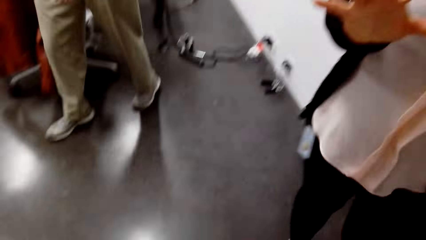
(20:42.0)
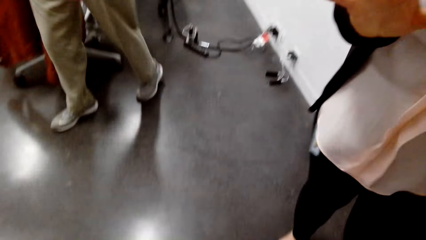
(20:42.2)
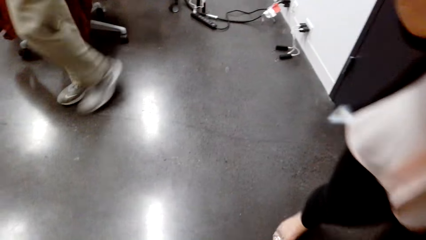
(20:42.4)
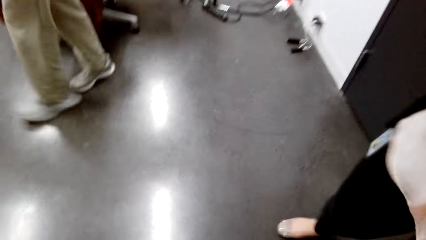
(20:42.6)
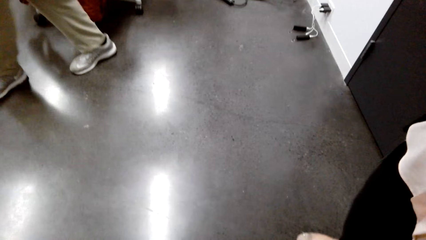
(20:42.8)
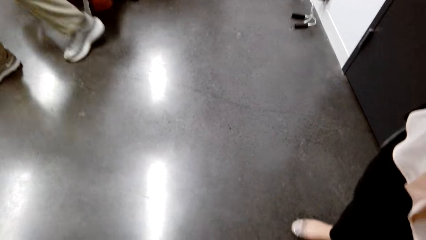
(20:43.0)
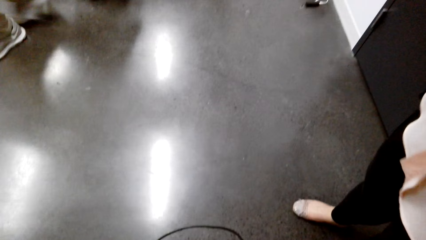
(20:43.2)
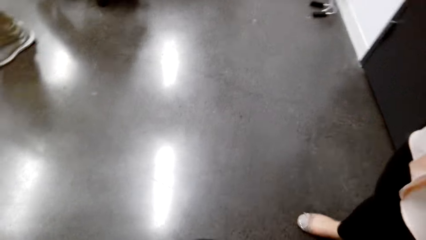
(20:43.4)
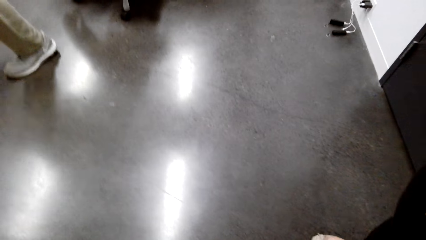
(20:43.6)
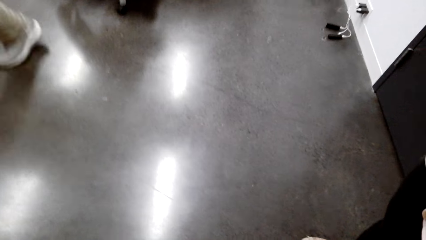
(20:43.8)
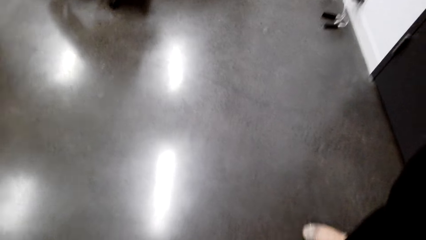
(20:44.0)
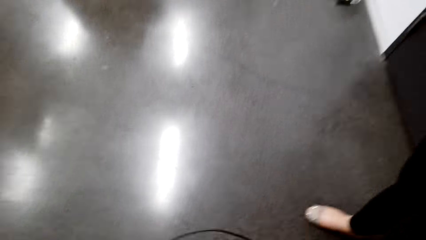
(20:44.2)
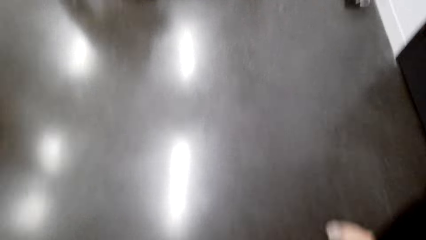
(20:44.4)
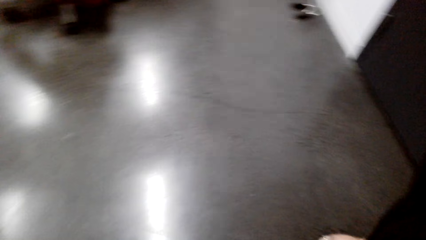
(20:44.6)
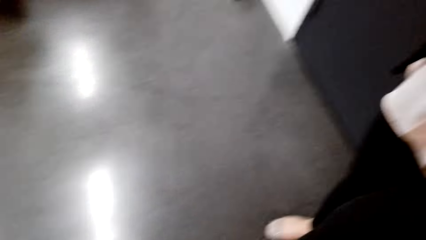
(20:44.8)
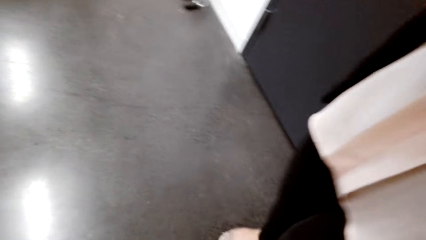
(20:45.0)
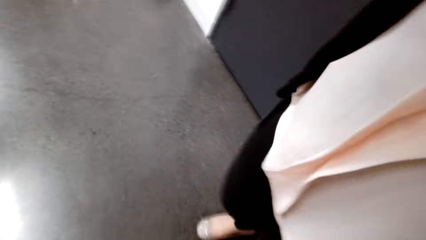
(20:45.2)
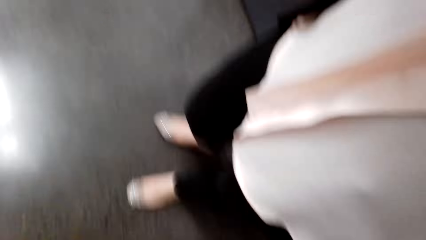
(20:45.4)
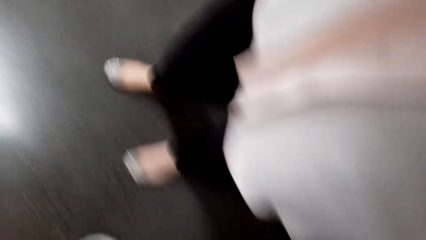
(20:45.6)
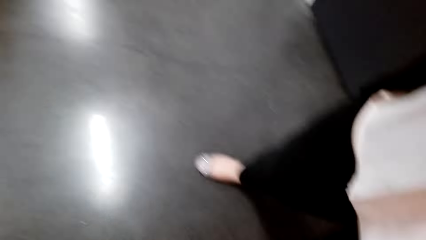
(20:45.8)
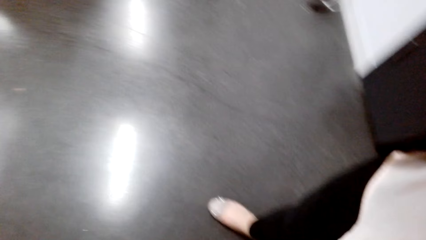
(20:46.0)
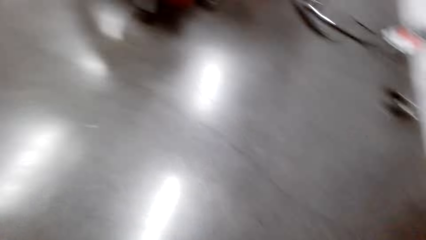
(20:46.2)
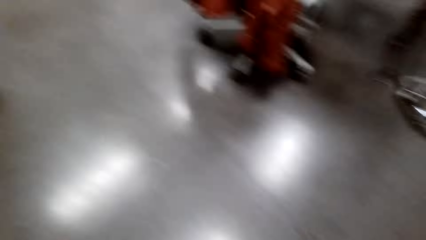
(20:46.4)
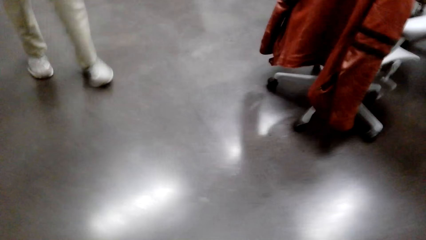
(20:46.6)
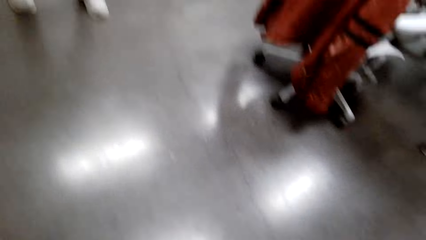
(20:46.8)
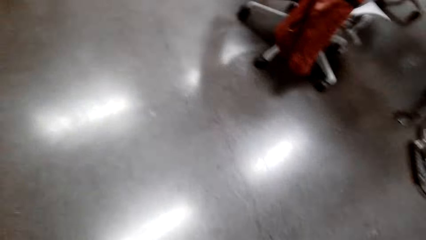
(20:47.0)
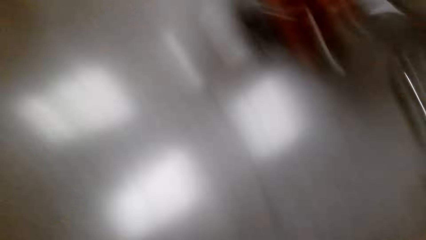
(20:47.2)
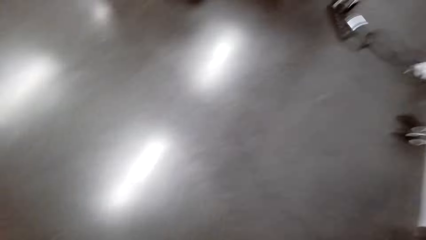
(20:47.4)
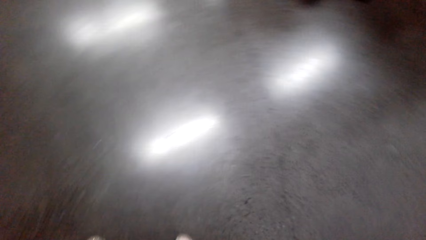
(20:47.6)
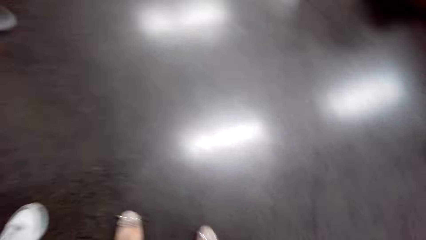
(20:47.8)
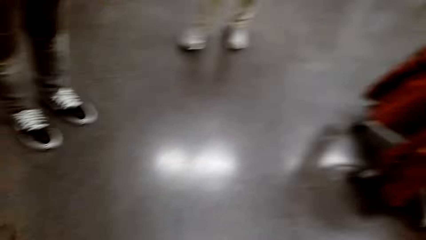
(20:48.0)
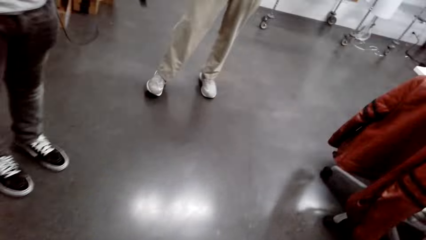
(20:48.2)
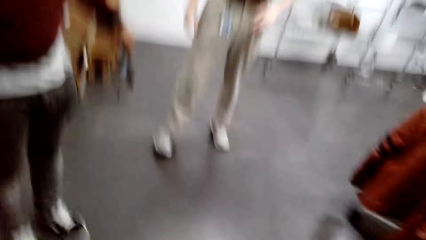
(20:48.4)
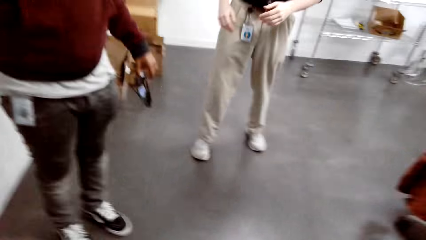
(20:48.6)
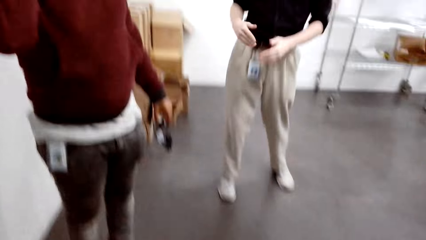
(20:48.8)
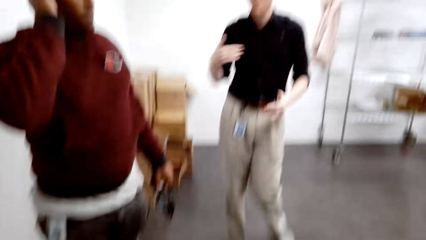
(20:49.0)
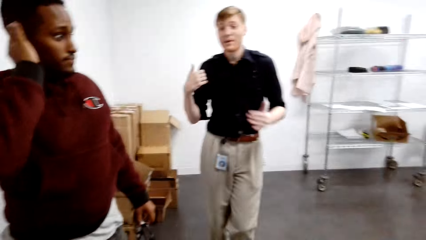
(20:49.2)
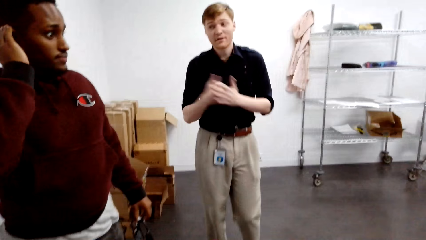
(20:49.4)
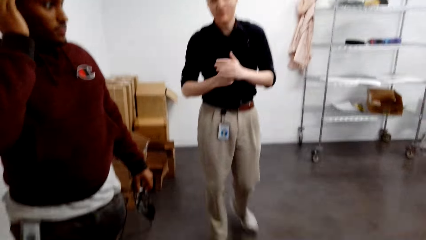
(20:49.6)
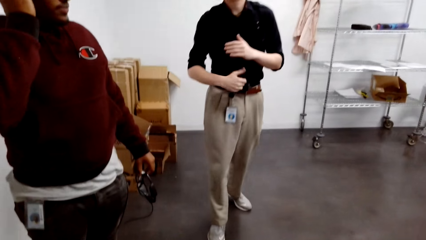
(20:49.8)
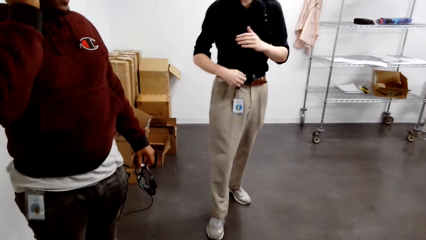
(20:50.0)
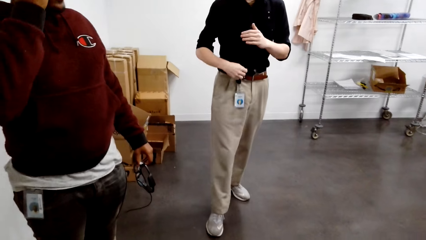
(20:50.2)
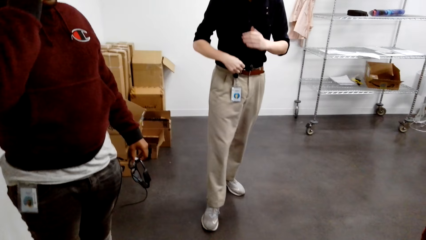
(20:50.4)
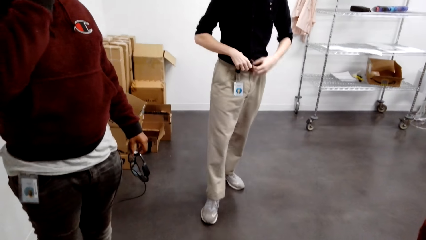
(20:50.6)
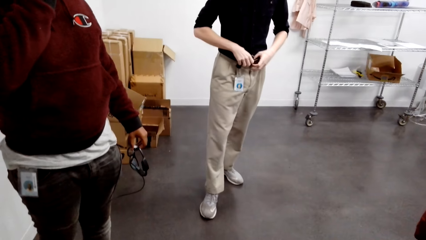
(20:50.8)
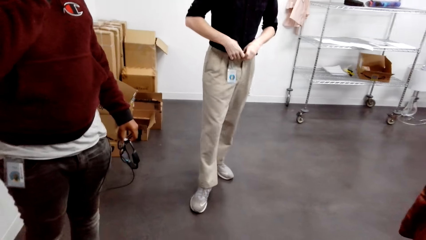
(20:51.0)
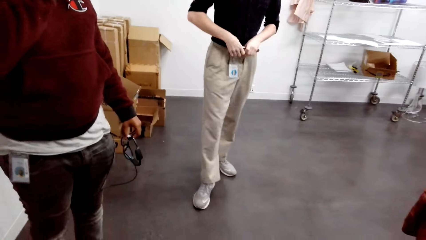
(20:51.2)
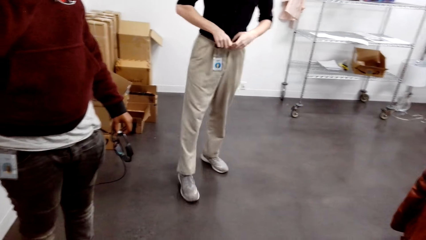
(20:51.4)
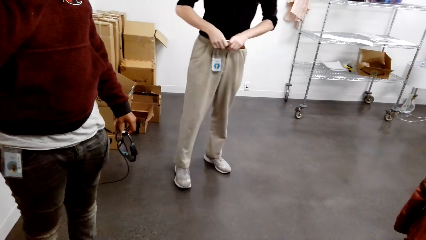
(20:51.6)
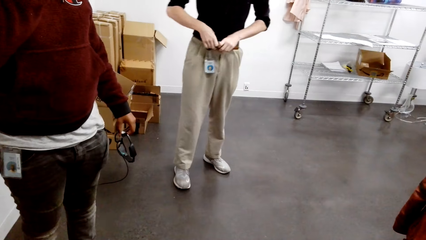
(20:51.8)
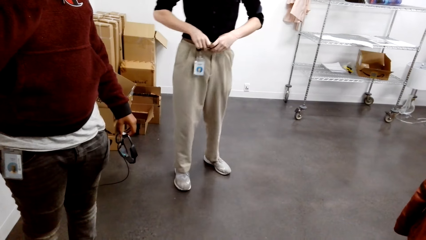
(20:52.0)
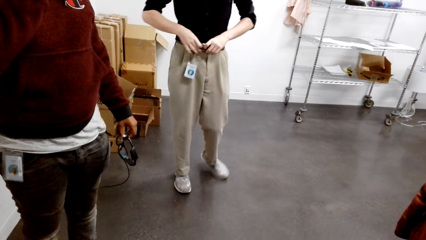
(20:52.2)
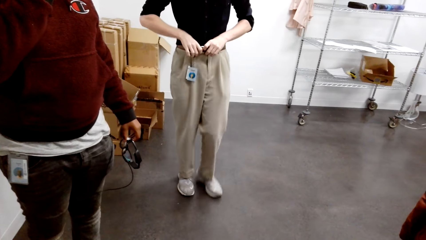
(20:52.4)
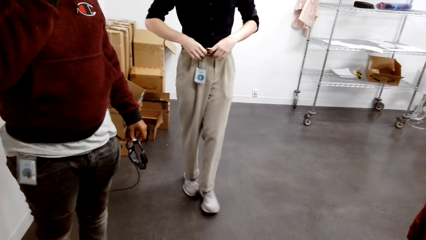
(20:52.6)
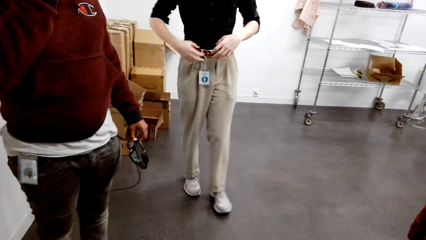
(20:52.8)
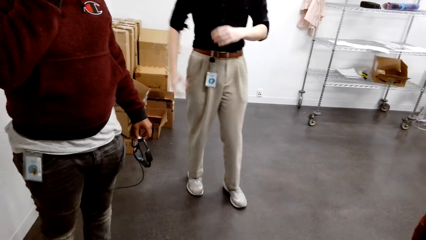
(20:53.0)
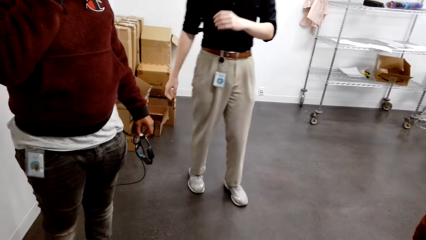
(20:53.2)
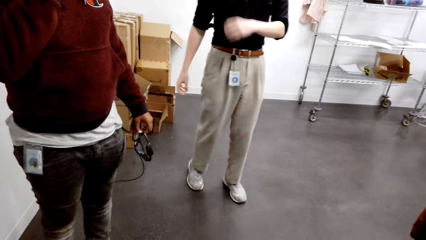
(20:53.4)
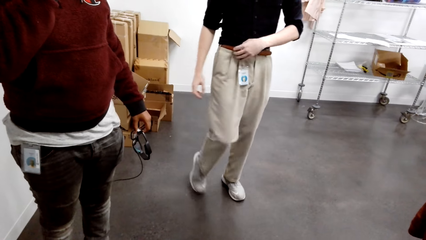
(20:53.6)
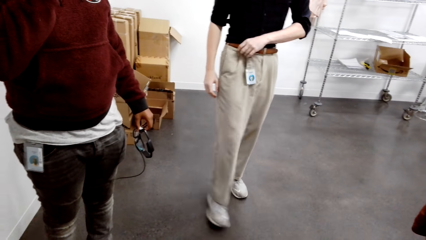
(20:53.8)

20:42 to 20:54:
The camera wearer looks around. They look around again. A man dialogues with the camera wearer and another man.
